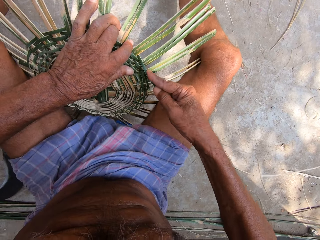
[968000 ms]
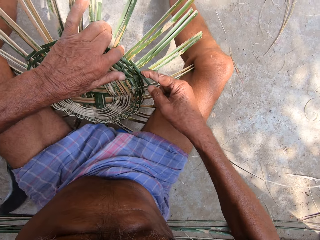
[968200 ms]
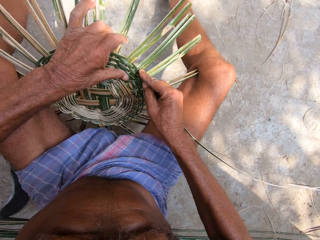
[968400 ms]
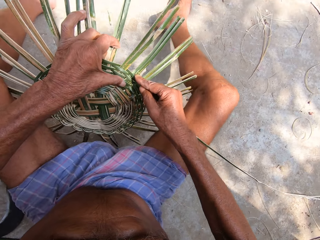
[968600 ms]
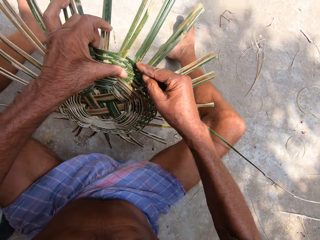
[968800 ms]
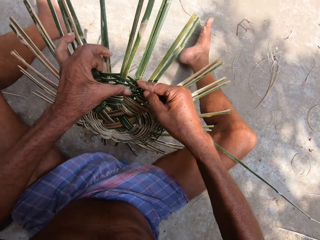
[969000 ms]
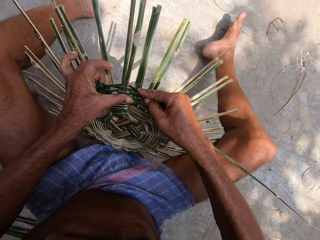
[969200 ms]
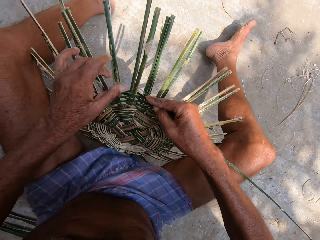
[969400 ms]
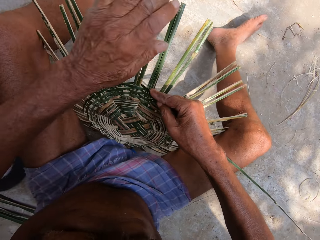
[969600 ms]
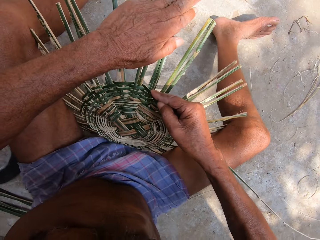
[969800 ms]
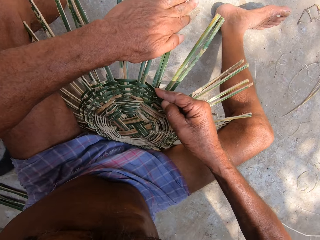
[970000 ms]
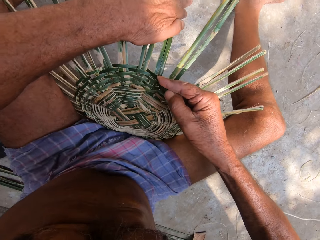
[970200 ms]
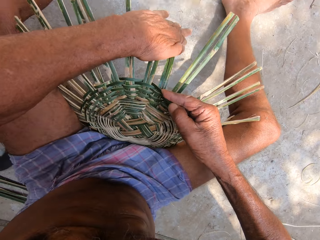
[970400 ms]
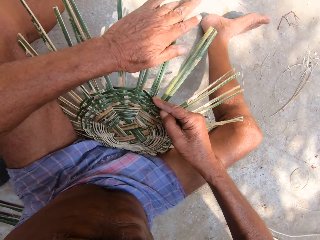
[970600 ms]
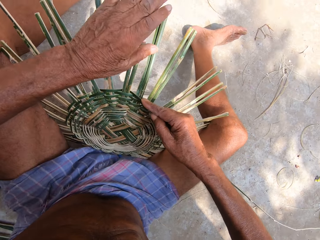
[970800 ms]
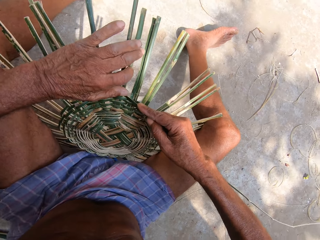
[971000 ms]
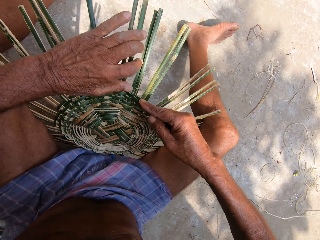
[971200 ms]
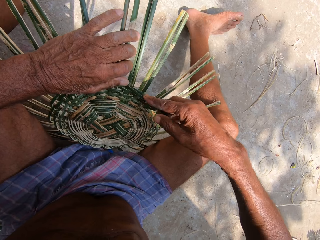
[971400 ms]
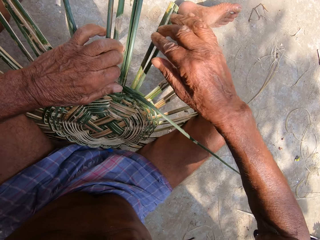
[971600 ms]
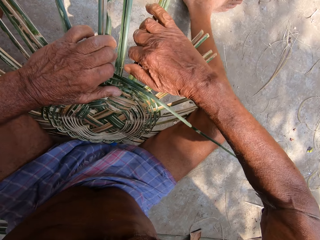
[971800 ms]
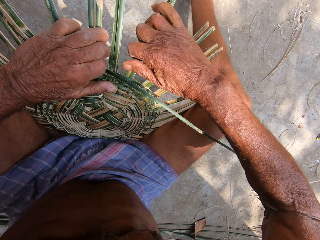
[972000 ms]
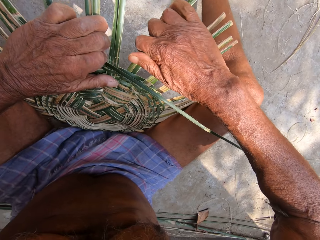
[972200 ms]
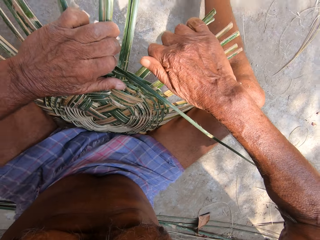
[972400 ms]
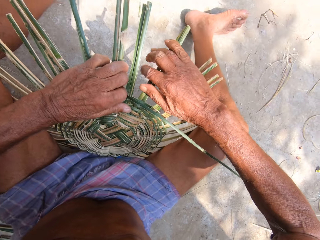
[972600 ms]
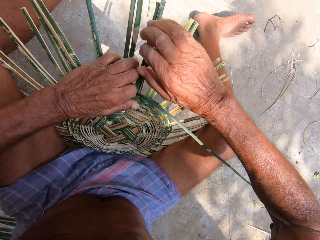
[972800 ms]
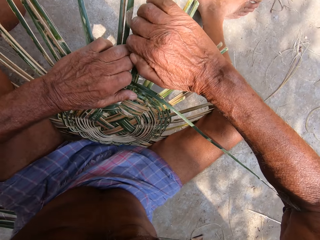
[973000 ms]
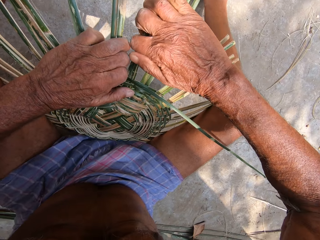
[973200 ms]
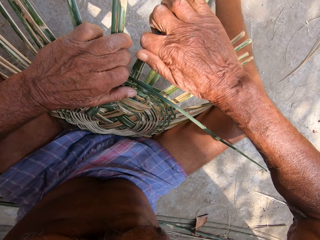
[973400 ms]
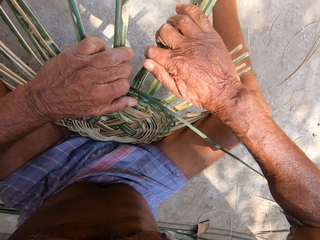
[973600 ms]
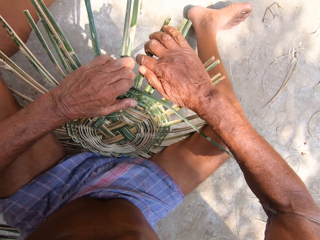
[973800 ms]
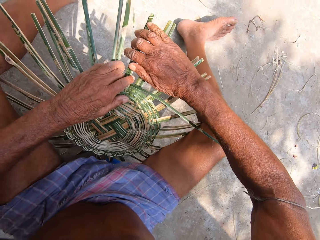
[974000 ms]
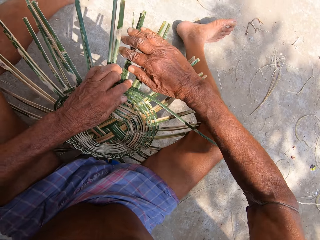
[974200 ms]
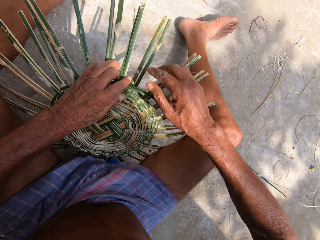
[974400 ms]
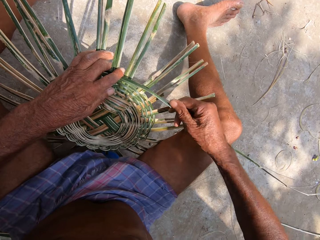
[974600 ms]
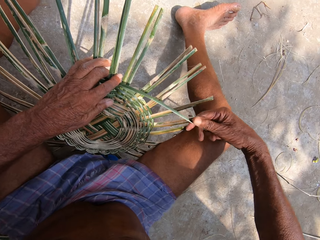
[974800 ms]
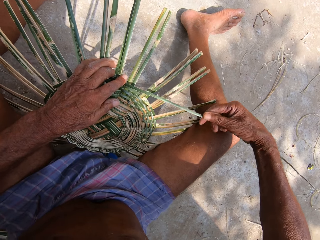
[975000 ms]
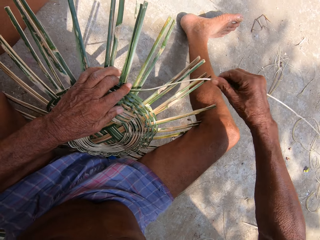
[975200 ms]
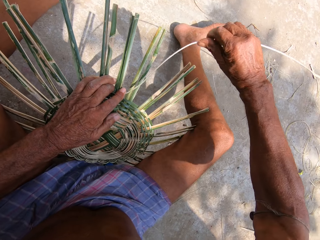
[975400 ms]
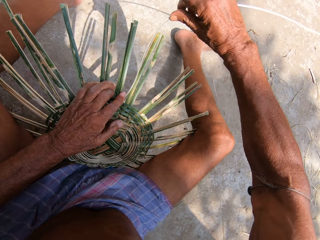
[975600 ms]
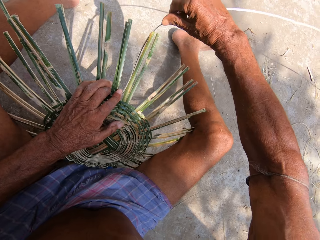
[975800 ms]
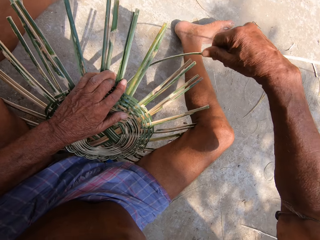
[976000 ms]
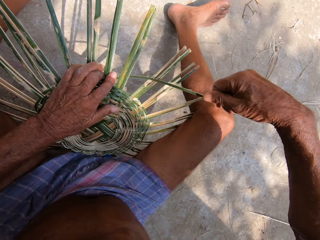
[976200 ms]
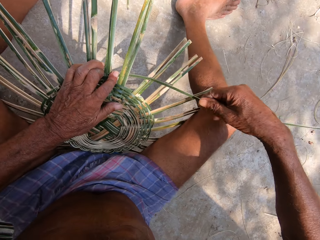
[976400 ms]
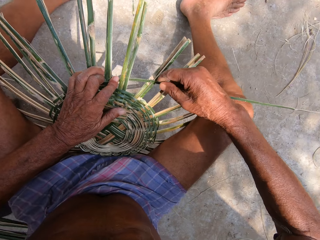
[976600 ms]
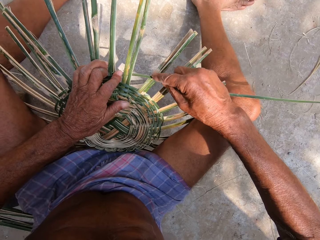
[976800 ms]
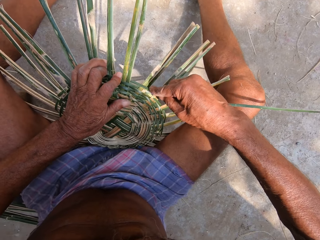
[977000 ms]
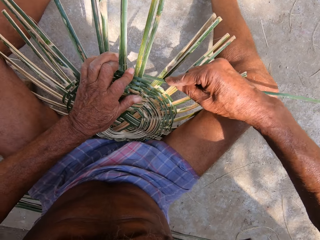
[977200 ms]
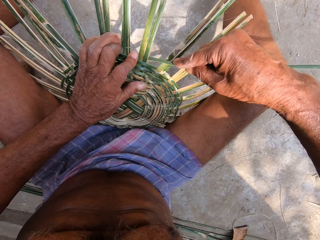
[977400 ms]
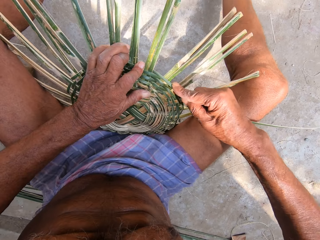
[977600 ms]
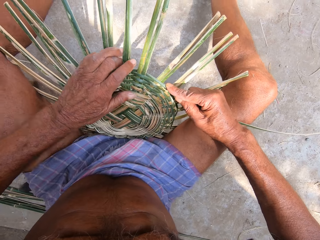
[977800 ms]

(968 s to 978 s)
The camera wearer turns the craft on the ground with his left hand. He adjusts some bamboo strips on the craft on the ground with his left hand. He removes his right hand from the bamboo strip from the craft on the ground. He adjusts some bamboo strips on the craft on the ground with his right hand. He presses the bamboo strip into the craft on the ground with his left hand. He weaves the bamboo strip into the craft on the ground with his right hand.

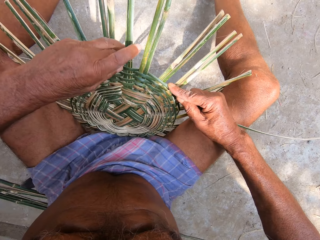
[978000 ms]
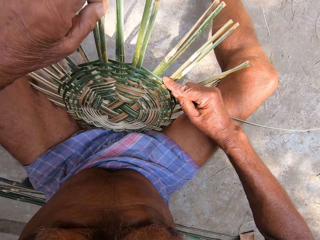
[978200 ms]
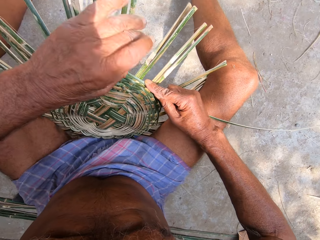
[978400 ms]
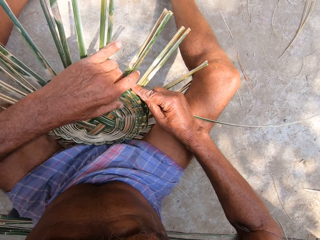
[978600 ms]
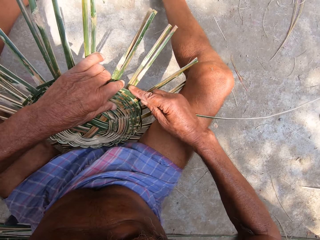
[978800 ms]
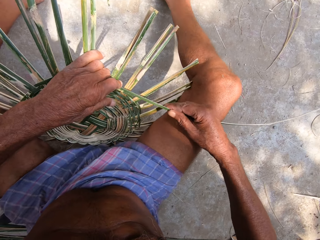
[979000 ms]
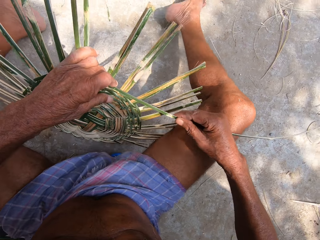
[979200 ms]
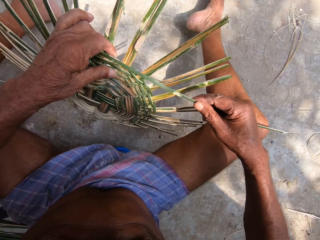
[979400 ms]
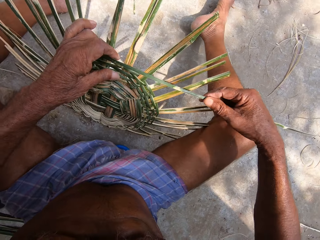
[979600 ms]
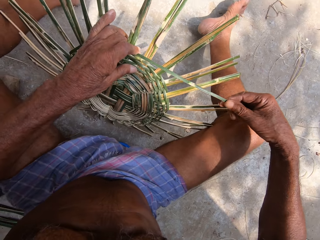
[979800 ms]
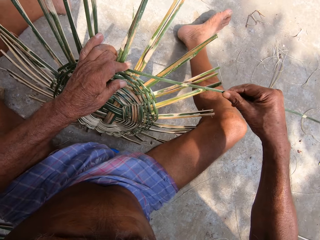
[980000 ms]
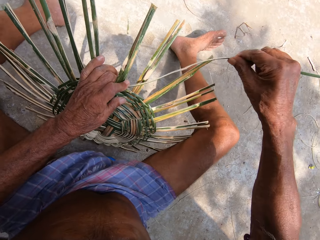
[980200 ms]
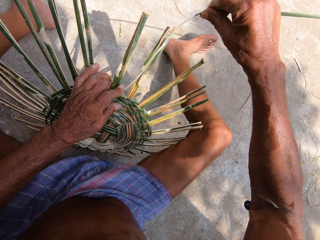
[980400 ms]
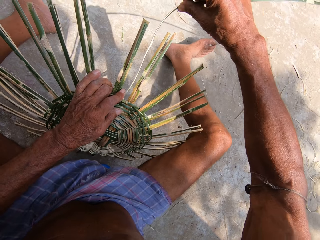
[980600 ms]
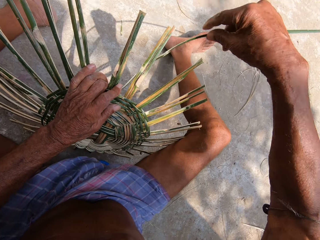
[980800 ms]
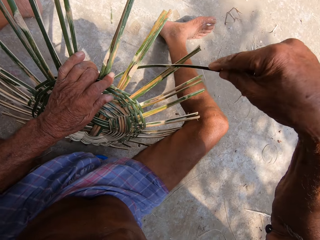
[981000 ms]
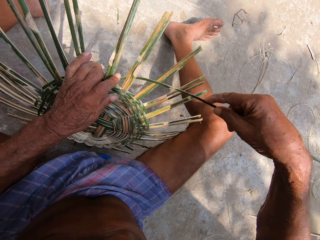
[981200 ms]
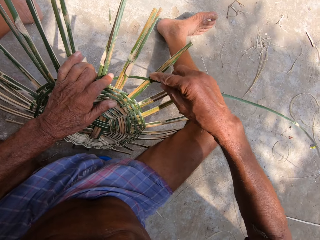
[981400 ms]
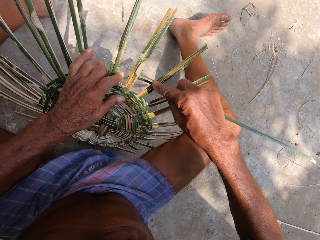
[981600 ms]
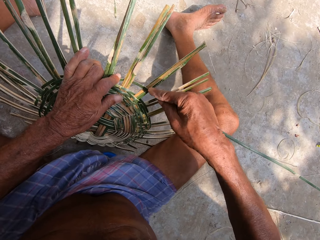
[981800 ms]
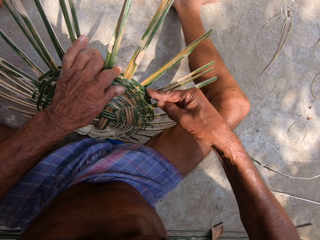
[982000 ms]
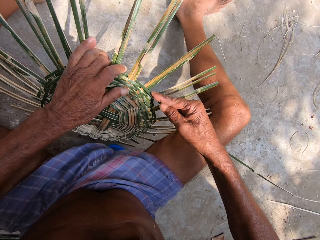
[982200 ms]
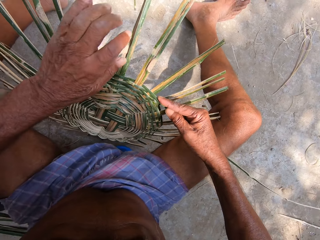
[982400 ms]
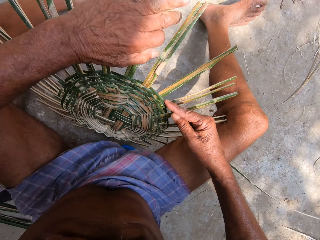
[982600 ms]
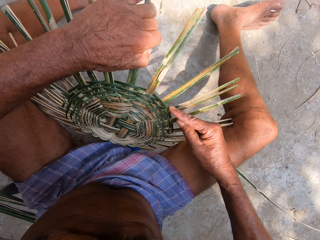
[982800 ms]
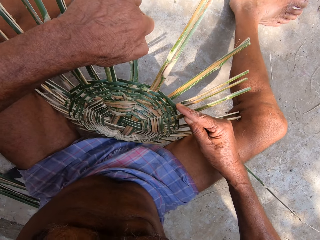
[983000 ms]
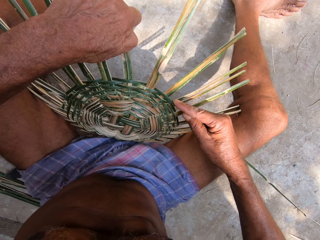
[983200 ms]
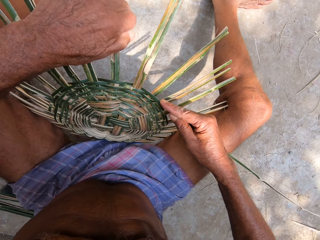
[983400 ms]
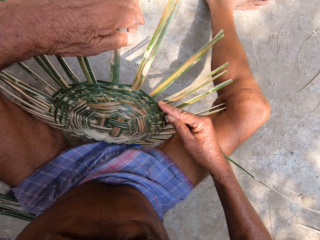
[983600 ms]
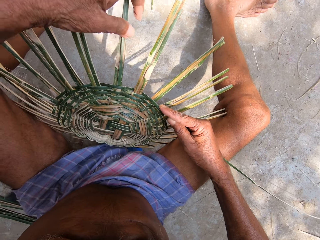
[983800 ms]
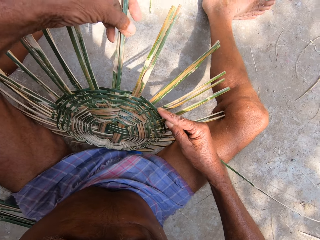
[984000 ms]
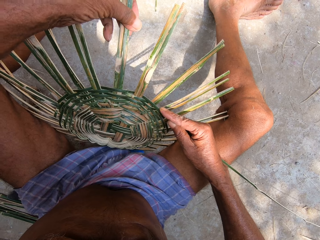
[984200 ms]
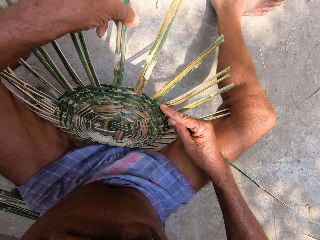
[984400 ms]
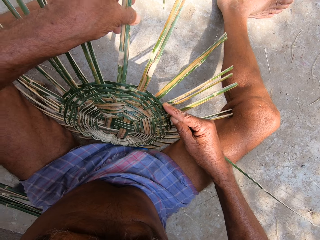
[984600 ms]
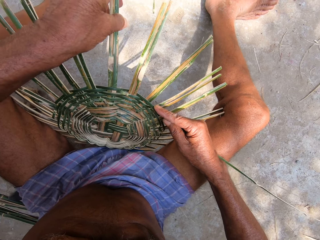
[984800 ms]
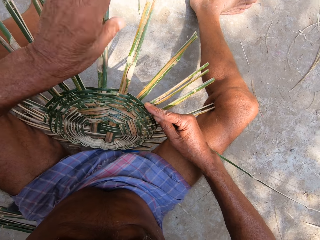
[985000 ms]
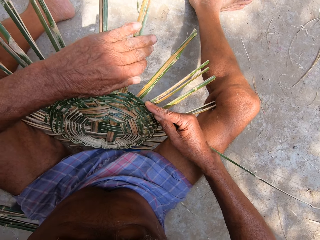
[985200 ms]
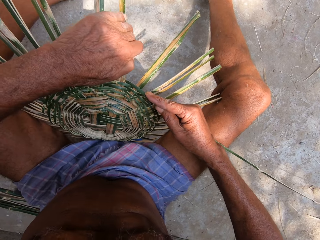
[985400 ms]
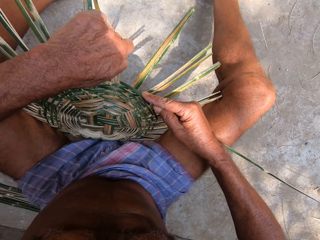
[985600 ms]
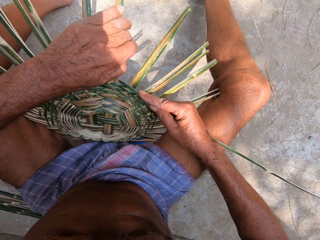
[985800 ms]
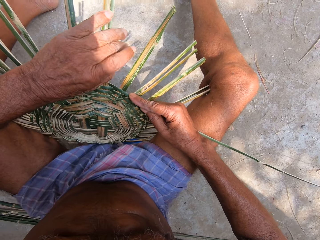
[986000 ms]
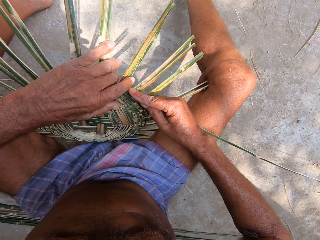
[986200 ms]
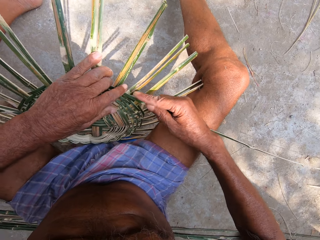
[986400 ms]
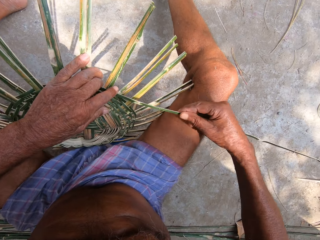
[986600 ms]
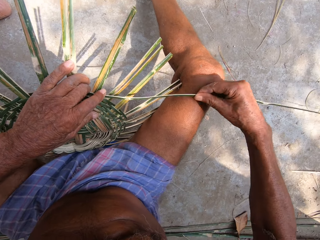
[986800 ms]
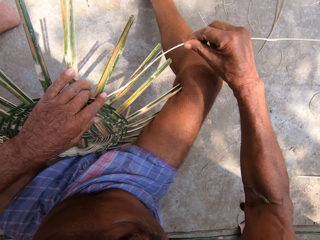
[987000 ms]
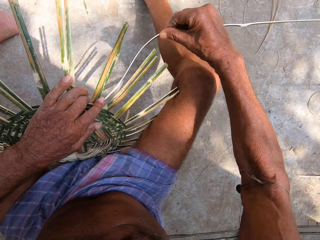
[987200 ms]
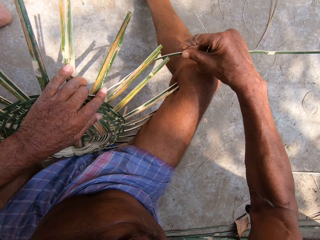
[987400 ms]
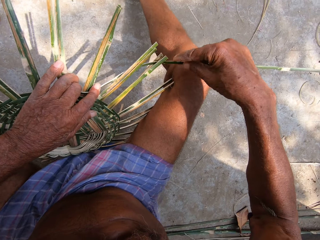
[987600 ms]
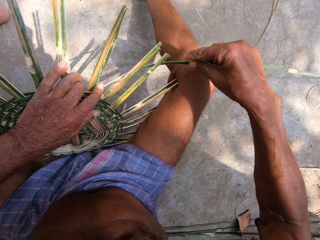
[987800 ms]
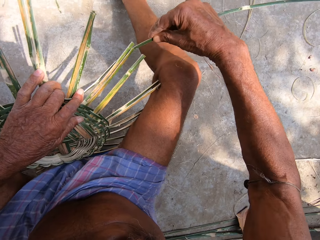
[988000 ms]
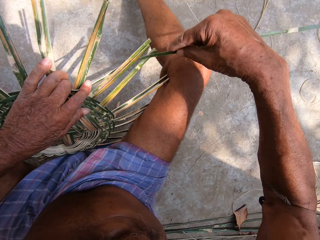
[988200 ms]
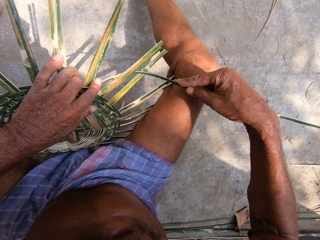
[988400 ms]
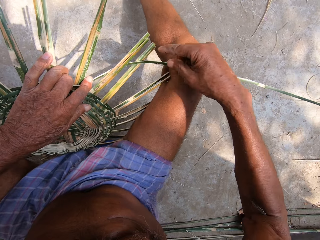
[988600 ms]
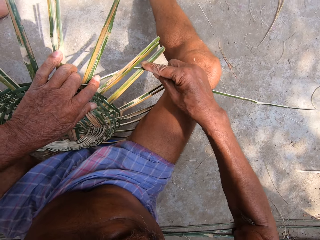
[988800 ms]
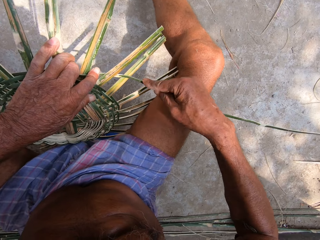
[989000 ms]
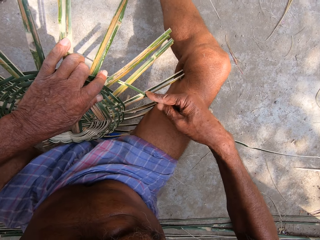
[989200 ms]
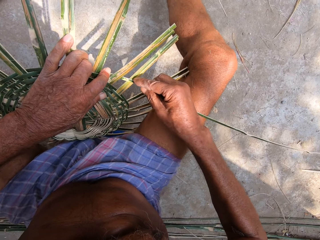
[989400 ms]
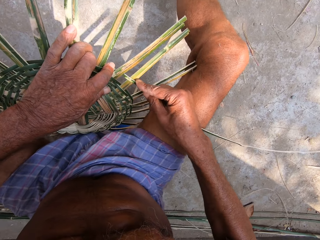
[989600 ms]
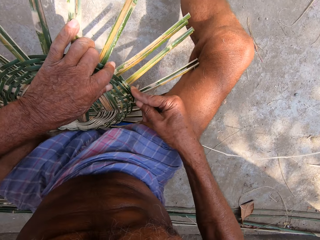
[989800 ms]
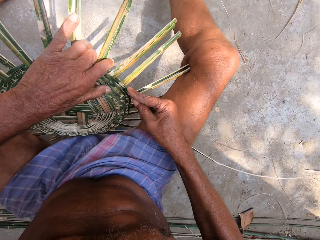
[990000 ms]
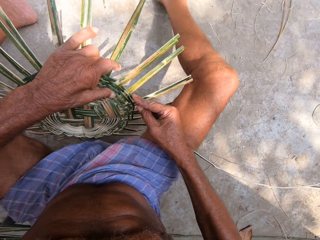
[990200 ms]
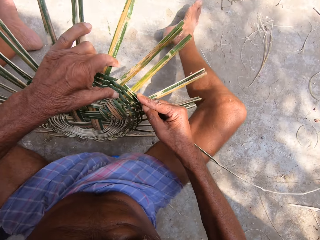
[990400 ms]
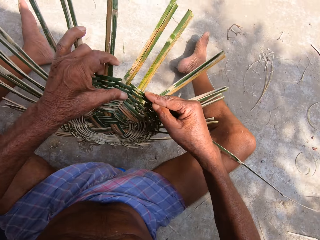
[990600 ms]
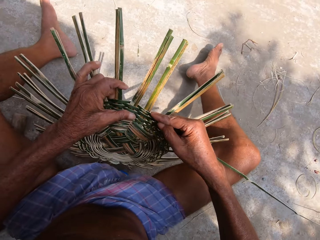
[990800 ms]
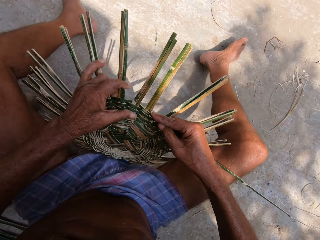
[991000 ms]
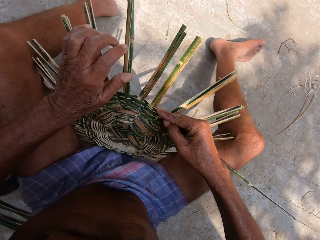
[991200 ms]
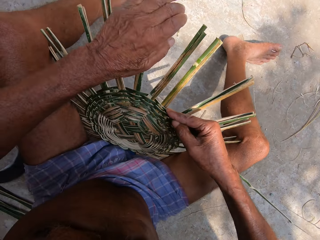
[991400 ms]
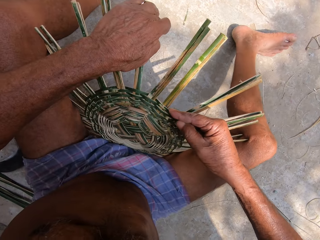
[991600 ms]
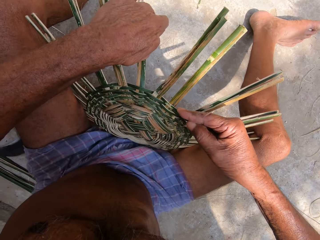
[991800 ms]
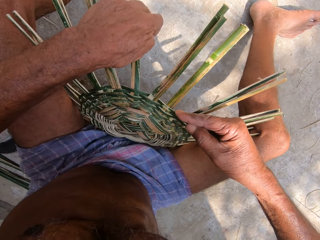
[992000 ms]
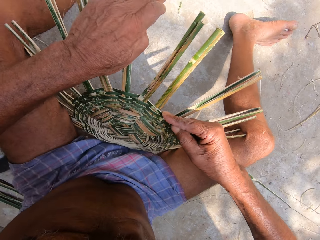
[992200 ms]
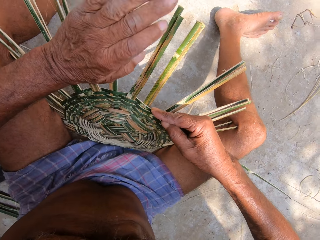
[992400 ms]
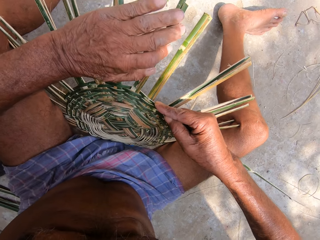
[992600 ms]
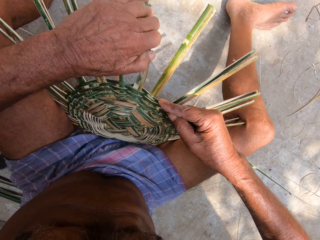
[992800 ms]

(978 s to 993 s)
The camera wearer presses the bamboo strip into the craft on the ground with his left hand. He weaves the bamboo strip into the craft on the ground with his right hand. He turns the craft on the ground with his left hand. He weaves the bamboo strip into the craft on the ground with his right hand. He adjusts some bamboo strips on the craft on the ground with his left hand. He presses the bamboo strip into the craft on the ground with his left hand. He weaves the bamboo strip into the craft on the ground with his right hand. He turns the craft on the ground with his left hand. He adjusts some bamboo strips on the craft on the ground with his left hand.
